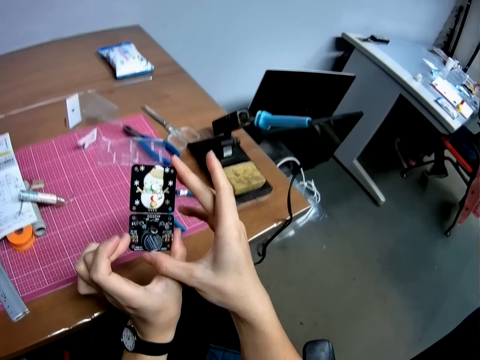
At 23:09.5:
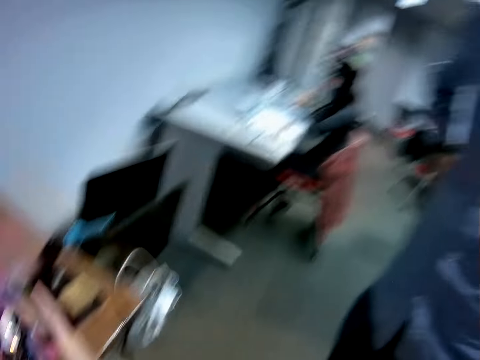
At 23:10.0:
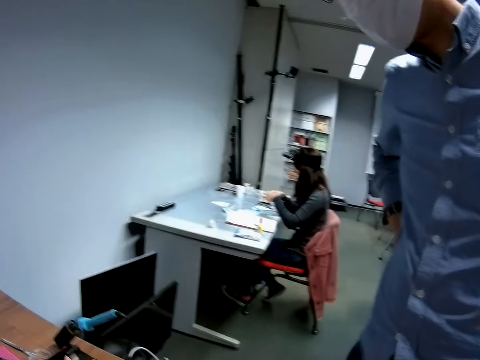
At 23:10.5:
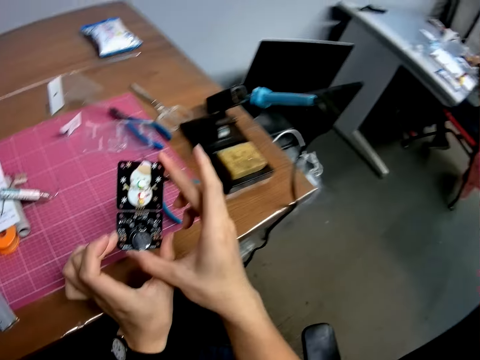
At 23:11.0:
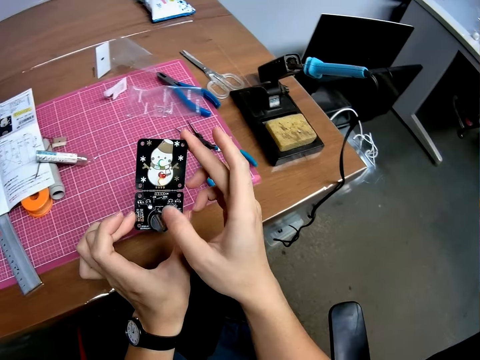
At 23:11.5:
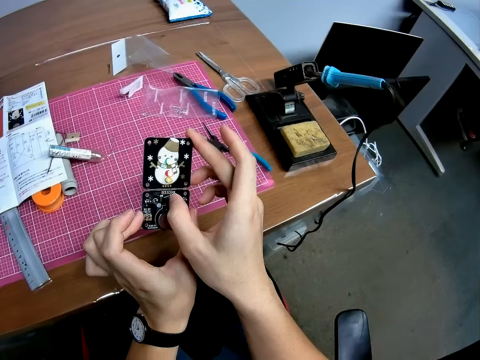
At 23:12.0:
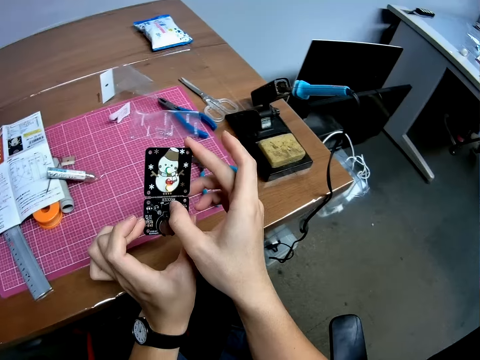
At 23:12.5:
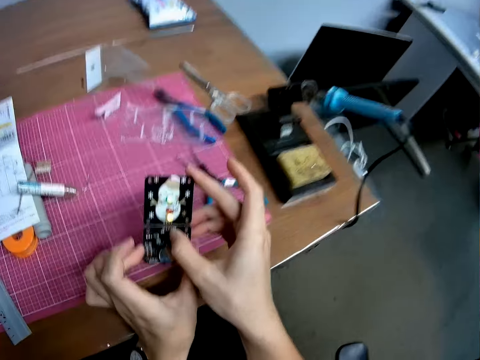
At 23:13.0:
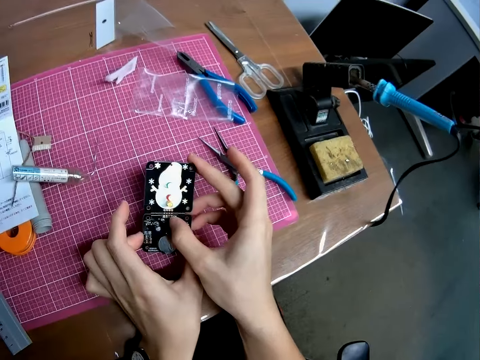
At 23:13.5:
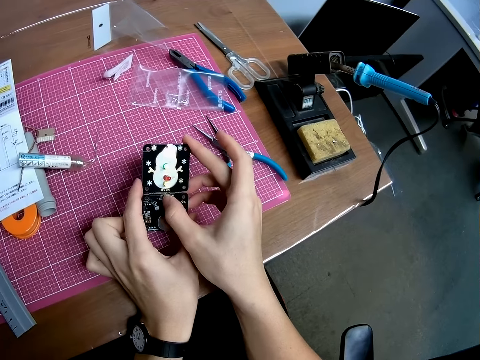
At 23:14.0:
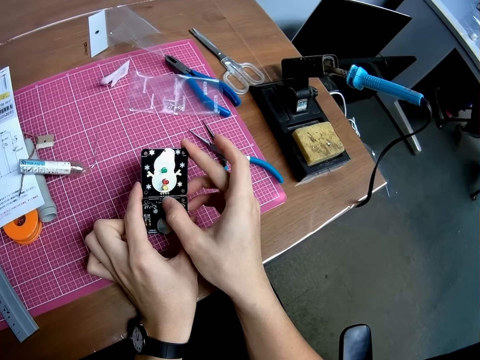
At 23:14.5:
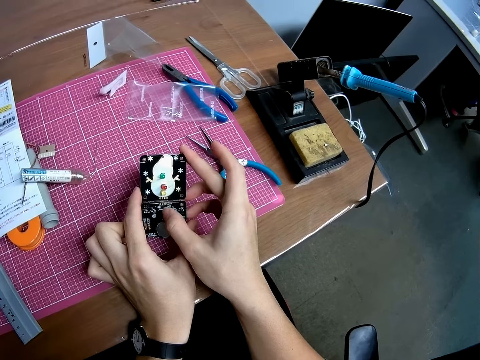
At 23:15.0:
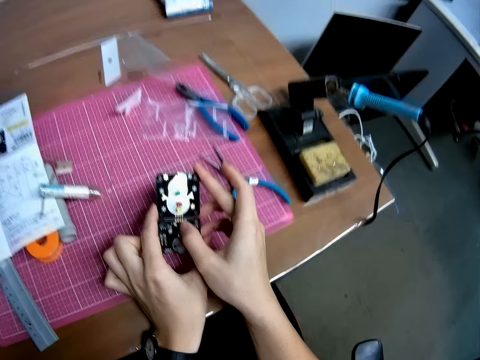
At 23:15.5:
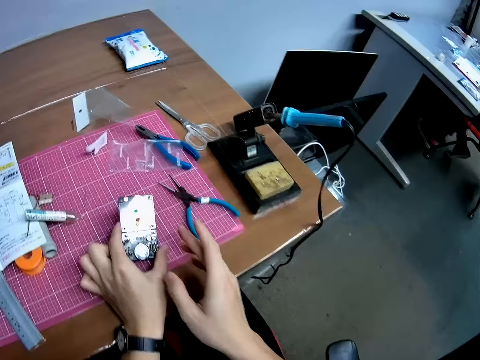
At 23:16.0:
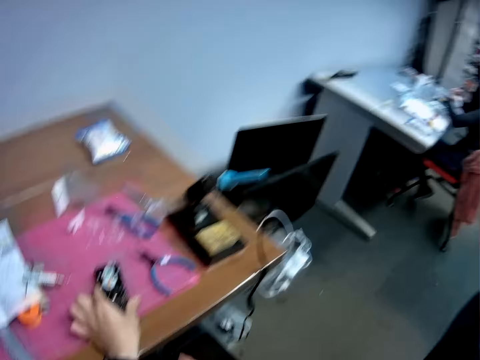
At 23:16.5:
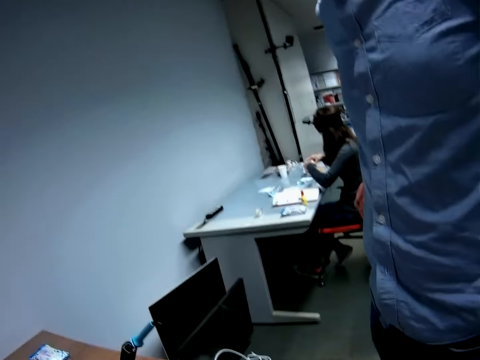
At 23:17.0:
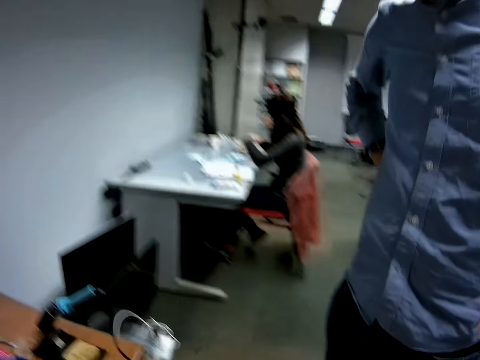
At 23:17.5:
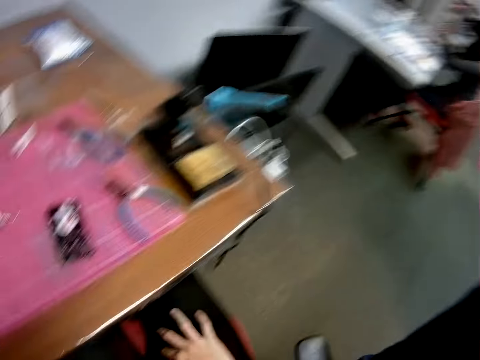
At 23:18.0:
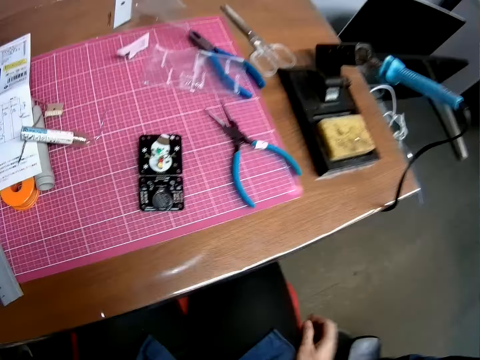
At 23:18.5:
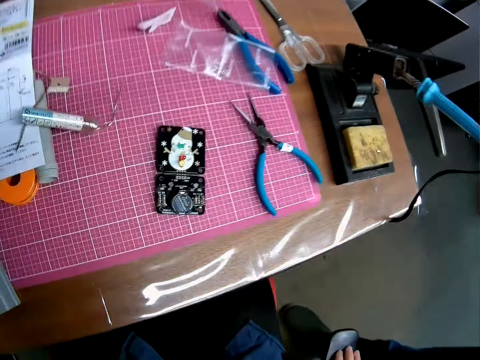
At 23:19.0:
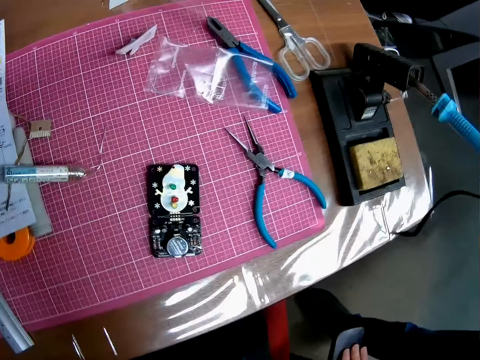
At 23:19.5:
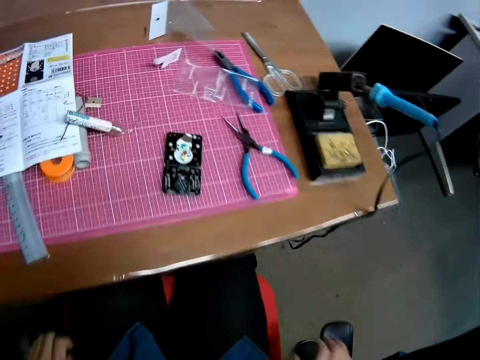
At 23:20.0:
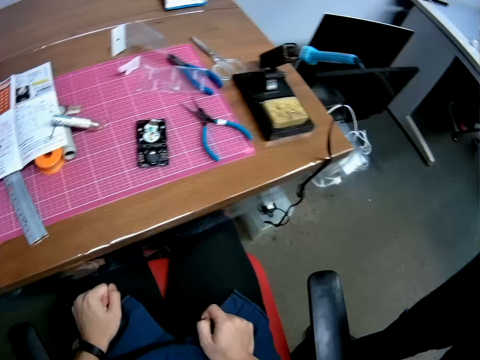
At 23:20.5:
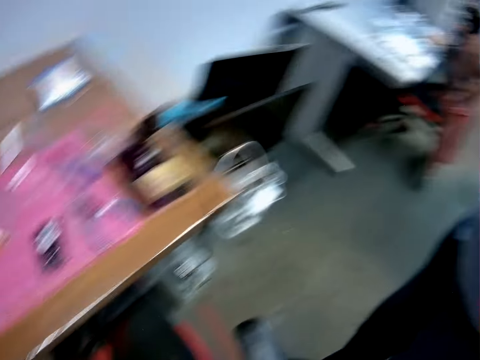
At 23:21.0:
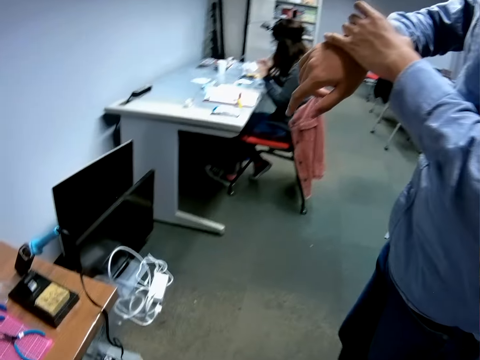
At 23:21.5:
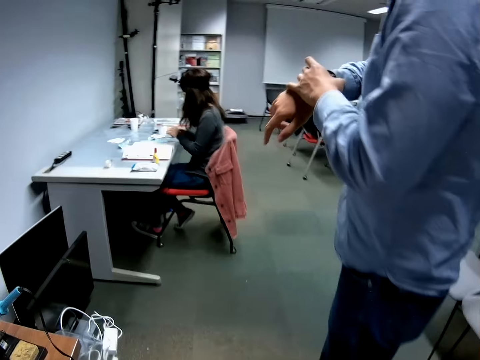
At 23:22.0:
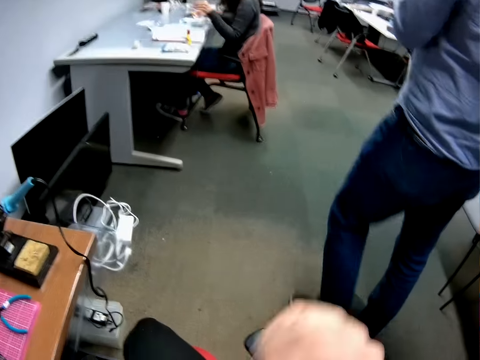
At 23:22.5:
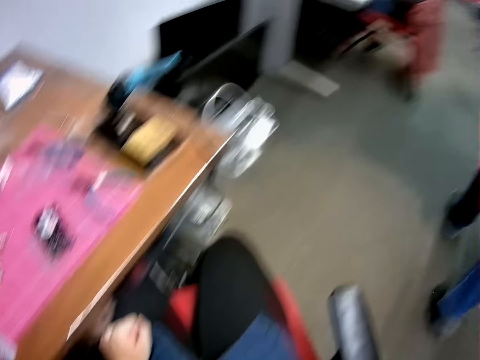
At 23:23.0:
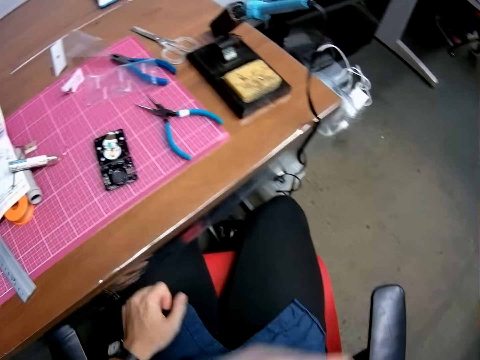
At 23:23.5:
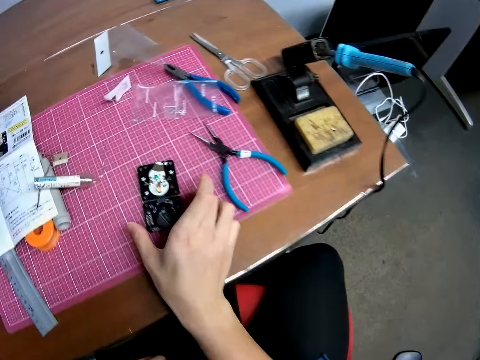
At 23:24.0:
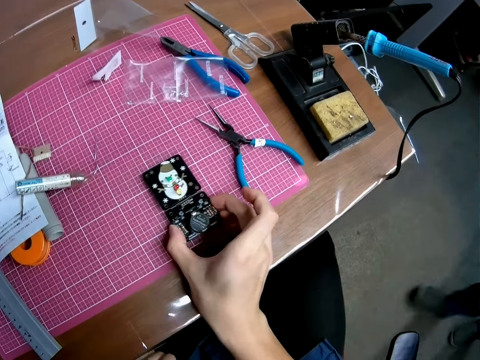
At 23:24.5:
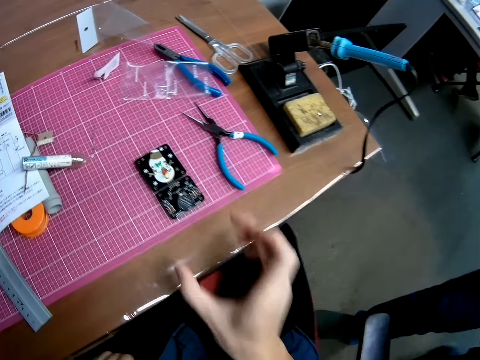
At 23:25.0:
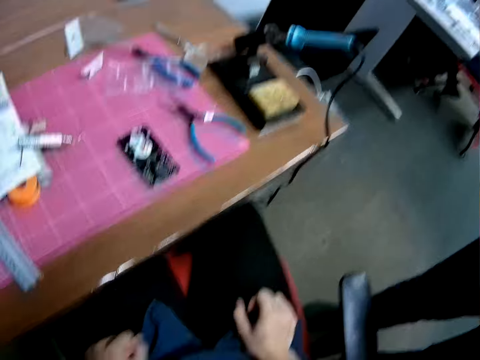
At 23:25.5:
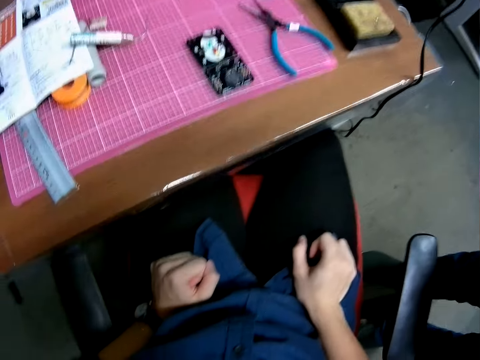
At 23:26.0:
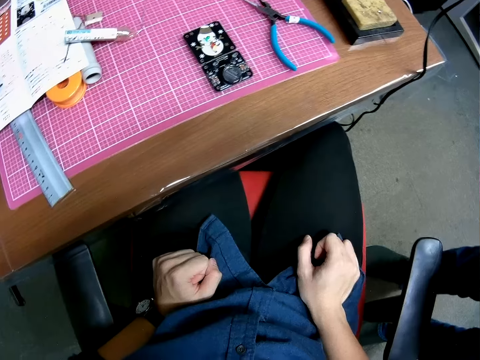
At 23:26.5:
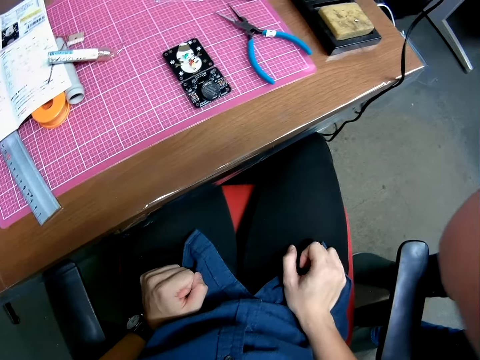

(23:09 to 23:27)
The camera wearer flips the switch on the panel or motherboard off and on. They put the motherboard on the table. They adjust the position of the panel. They hold the motherboard.
